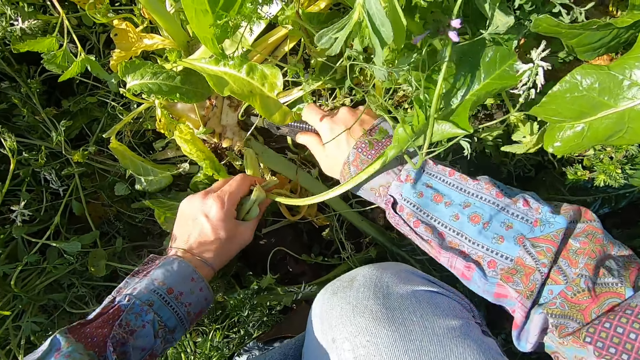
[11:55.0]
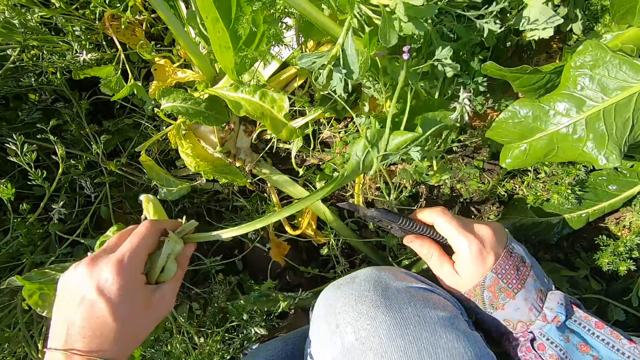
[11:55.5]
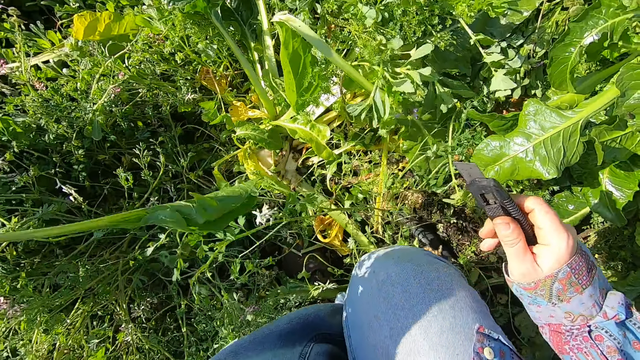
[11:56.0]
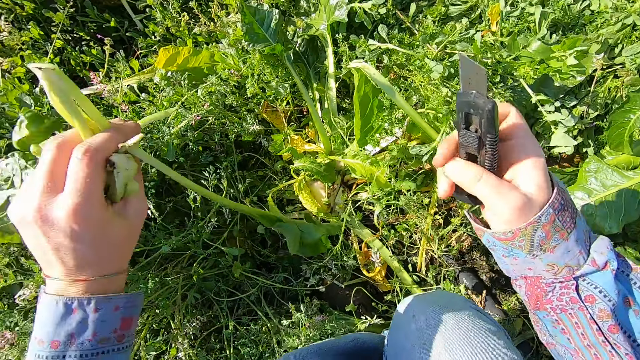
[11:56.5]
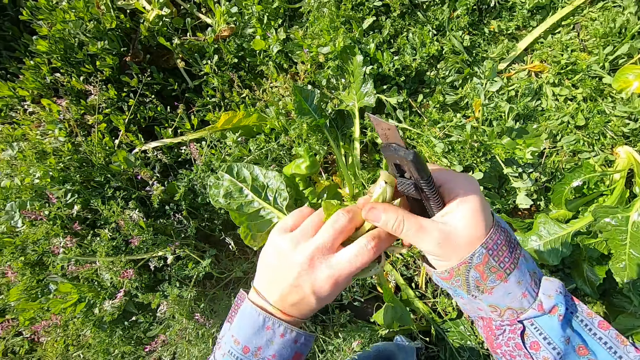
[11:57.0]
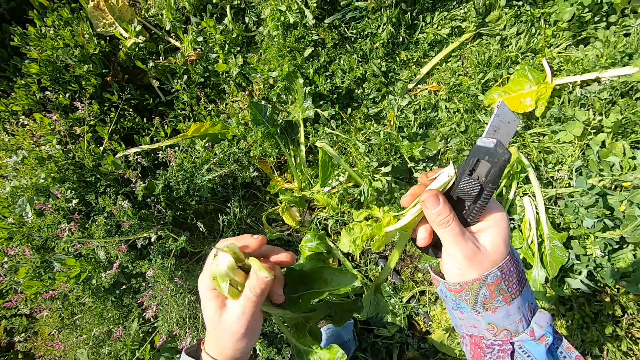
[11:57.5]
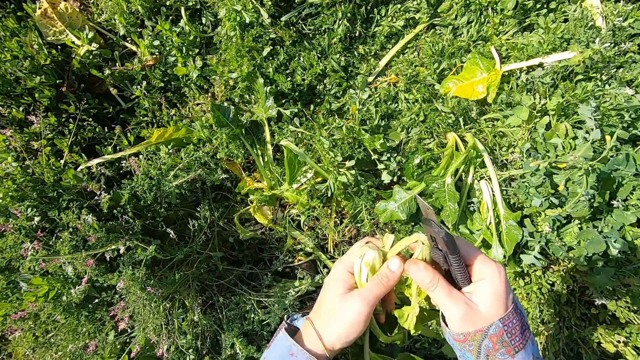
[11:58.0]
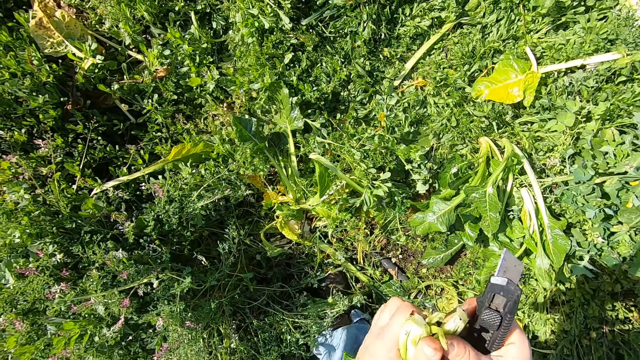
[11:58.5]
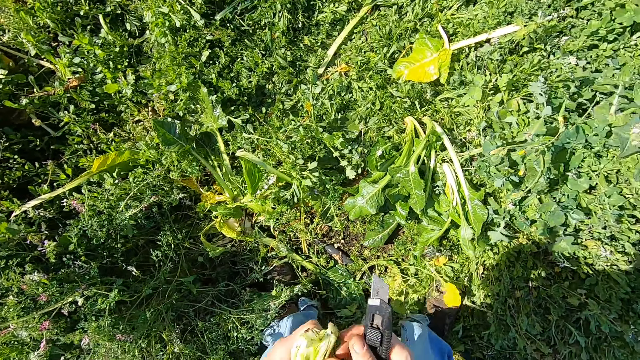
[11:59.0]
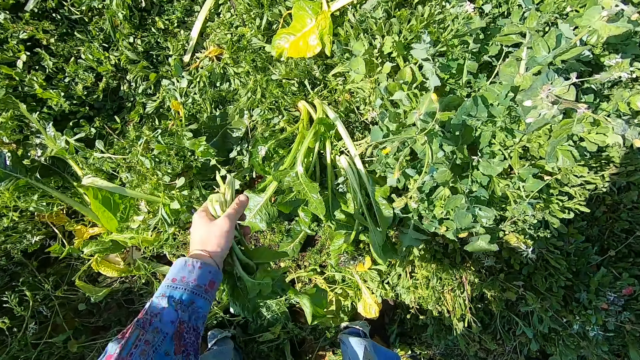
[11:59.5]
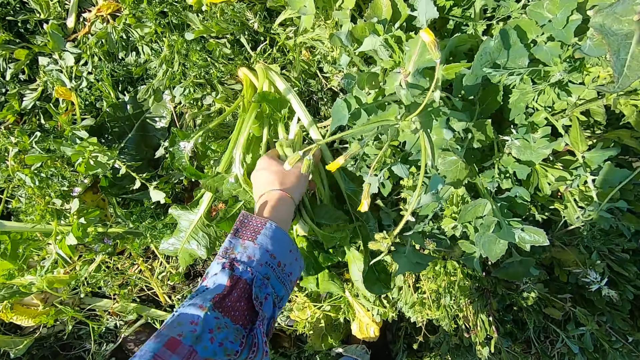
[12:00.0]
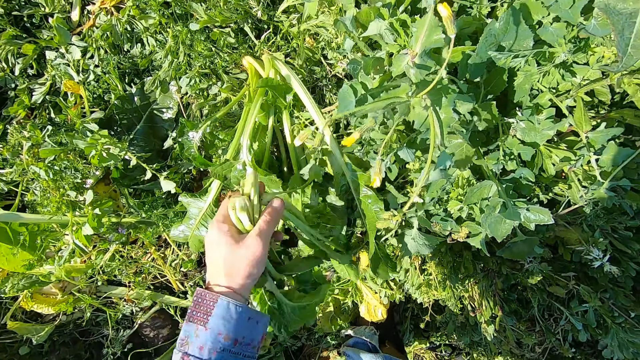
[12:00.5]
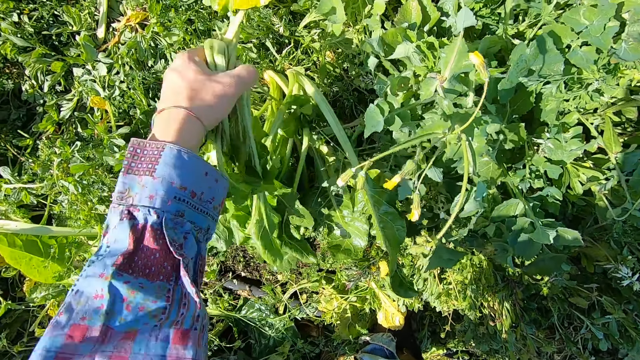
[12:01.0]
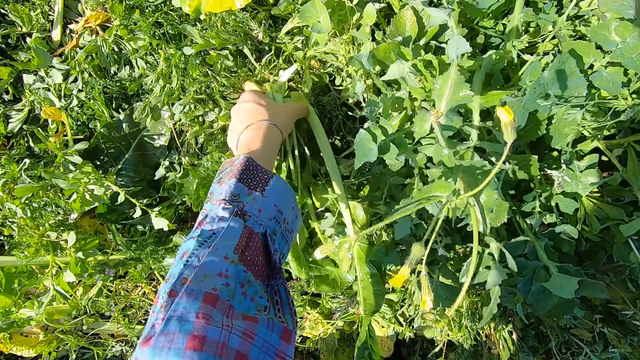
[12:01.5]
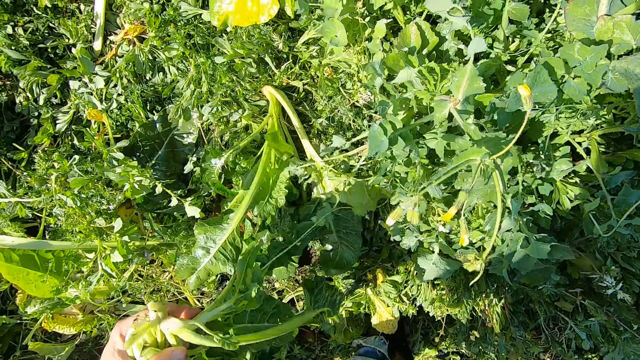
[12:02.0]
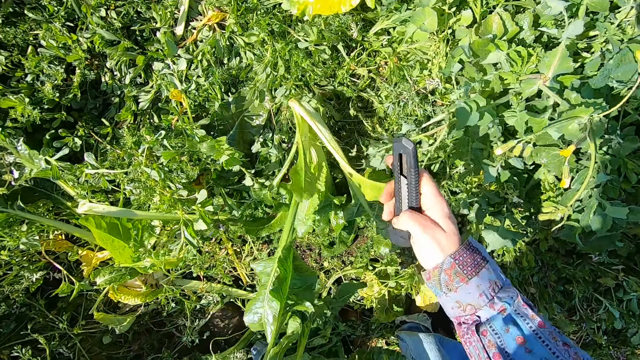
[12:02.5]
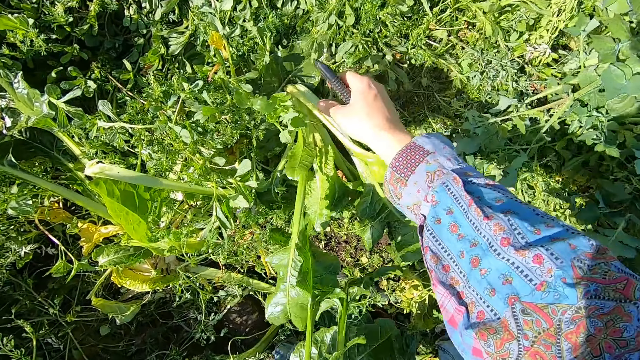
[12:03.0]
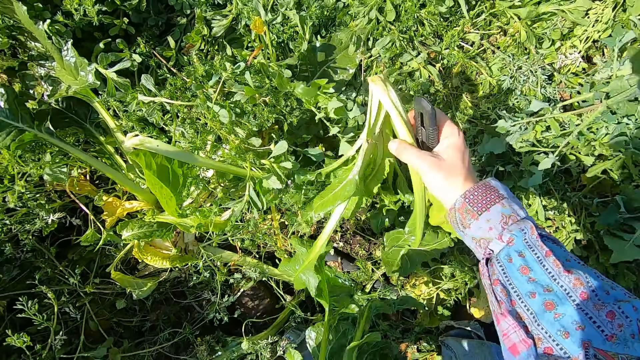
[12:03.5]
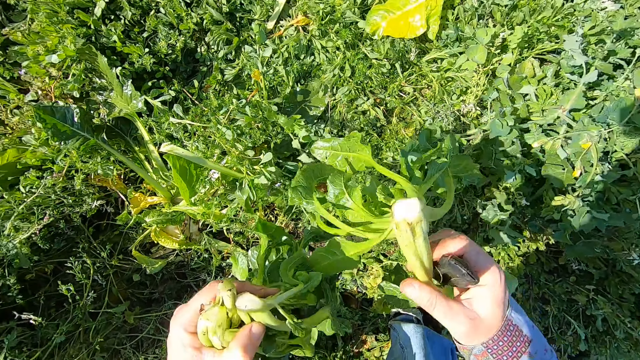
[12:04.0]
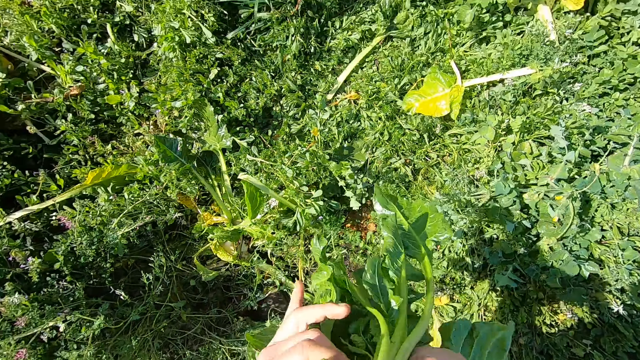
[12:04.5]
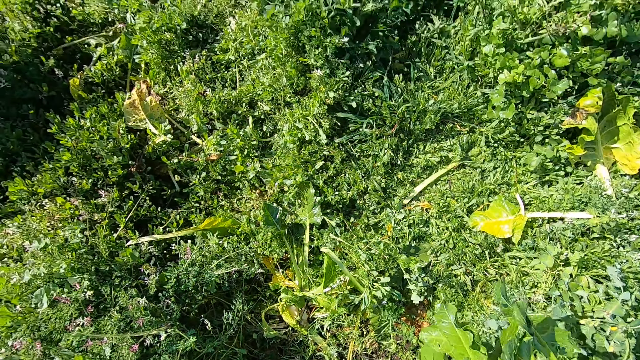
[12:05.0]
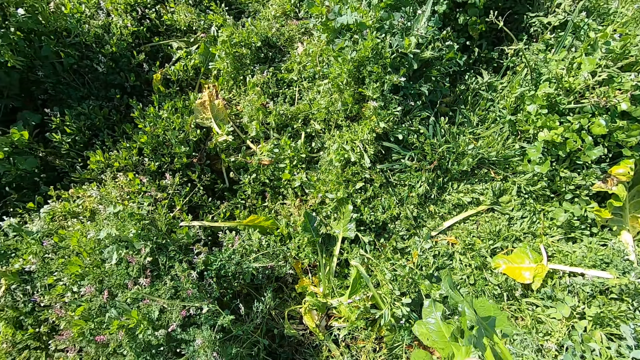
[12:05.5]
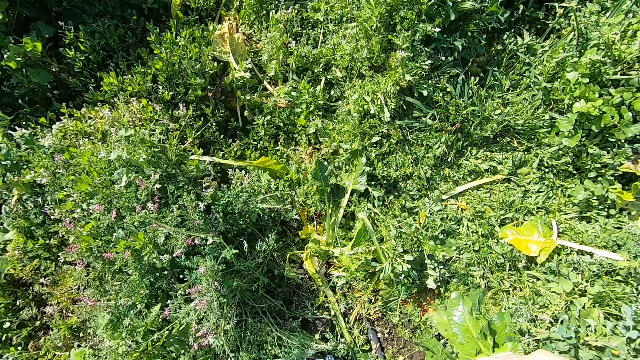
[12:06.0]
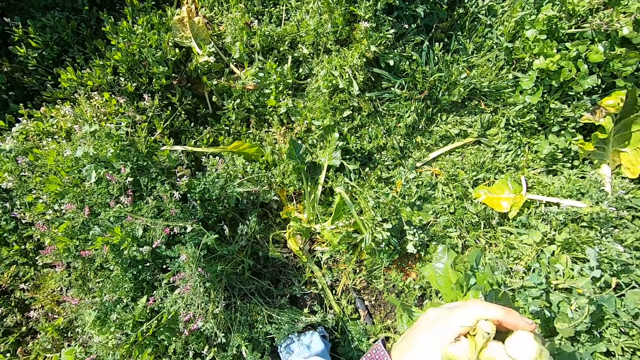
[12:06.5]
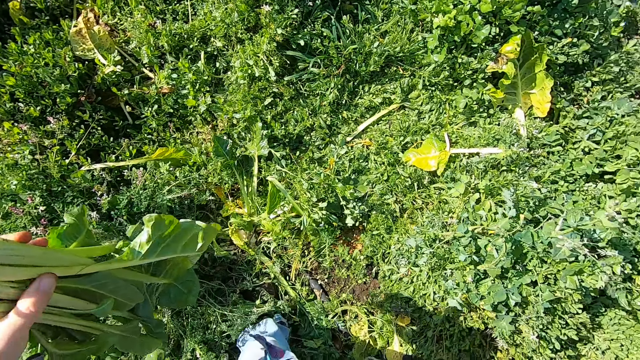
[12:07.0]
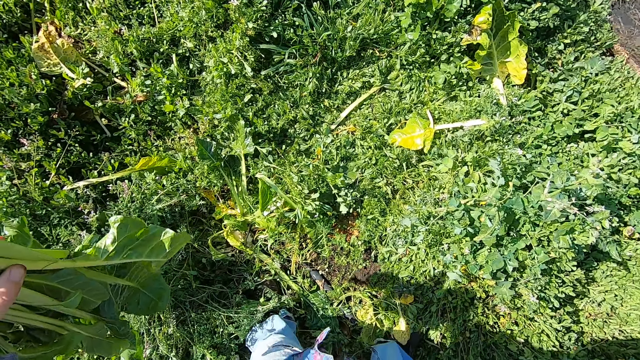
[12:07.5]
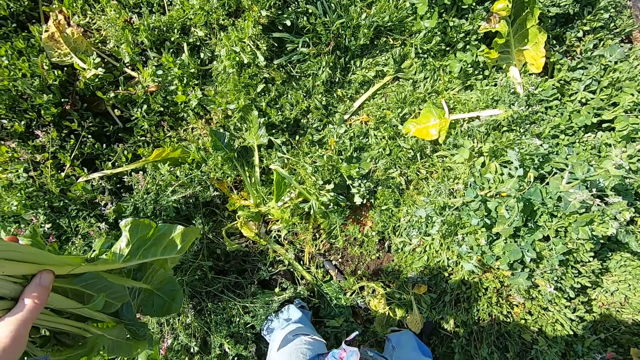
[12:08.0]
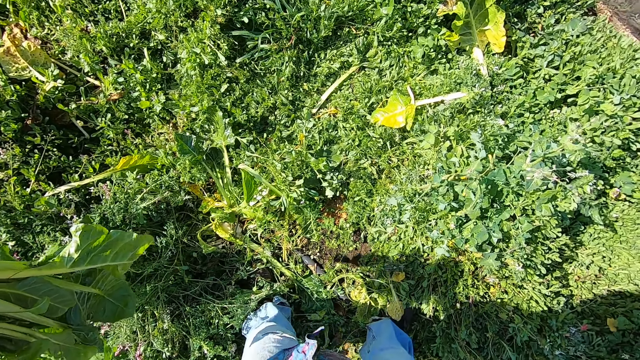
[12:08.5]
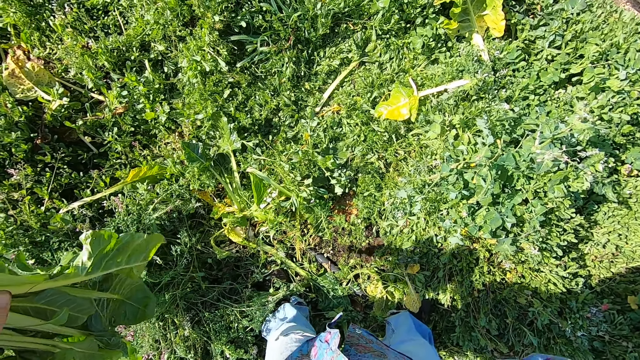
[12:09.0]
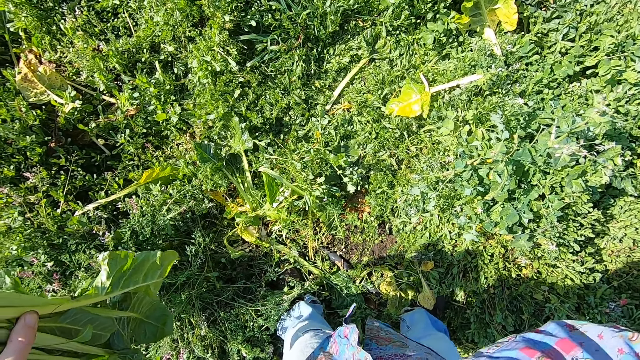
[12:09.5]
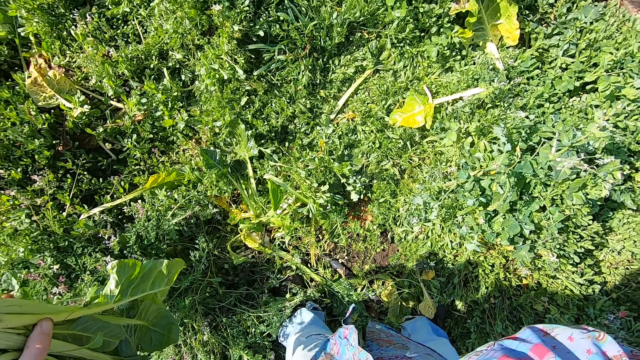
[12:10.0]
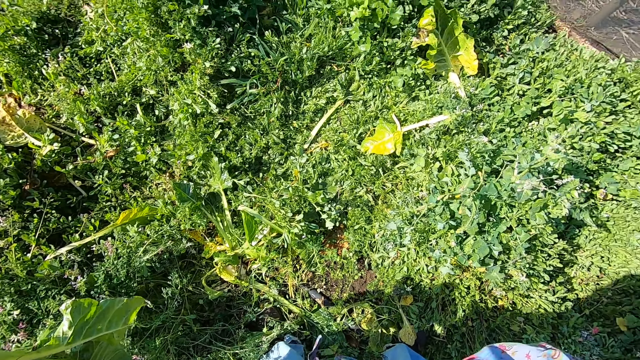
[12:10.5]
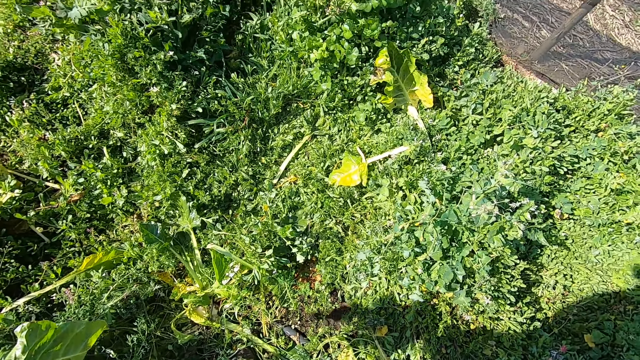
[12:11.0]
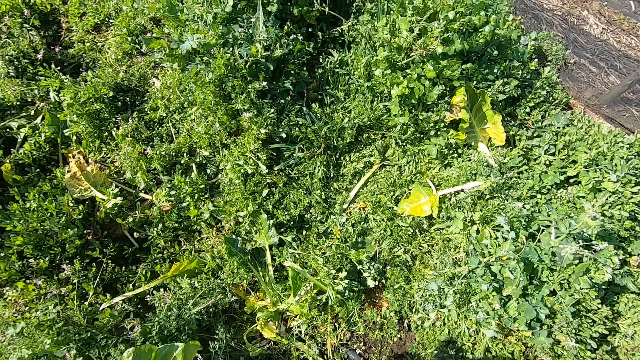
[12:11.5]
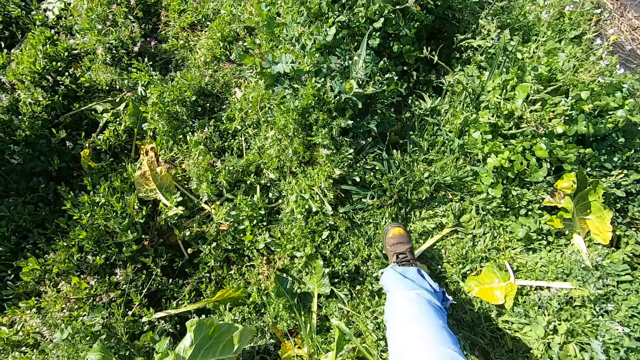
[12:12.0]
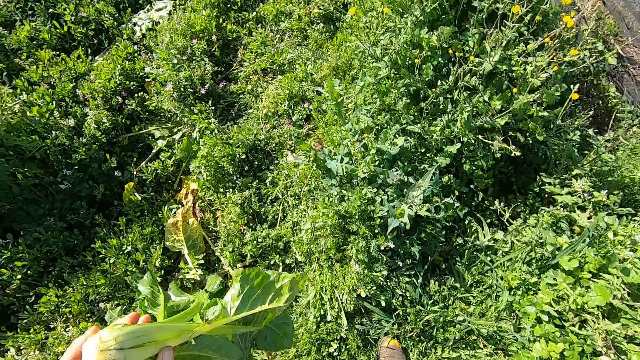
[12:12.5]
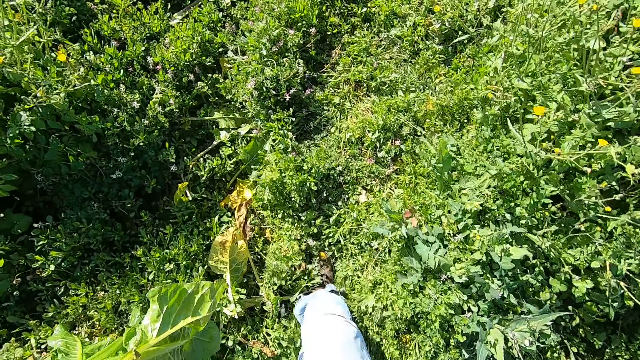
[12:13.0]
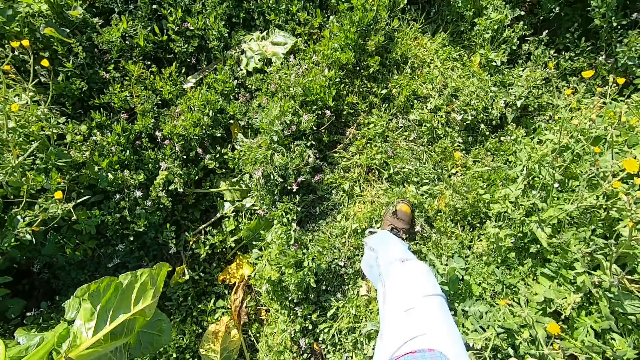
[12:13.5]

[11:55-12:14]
The camera wearer removes the chard with his left hand. He passes the chard to his right hand. He passes the chard back to his left hand. He picks up the chards on other plants with his left hand. He closes the pocket knife. He picks up the chard on other plants with his right hand. He passes the chard to his left hand. He pockets the knife. He walks forward towards a cloth.

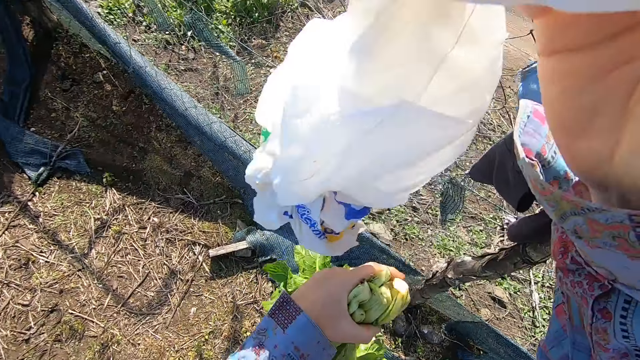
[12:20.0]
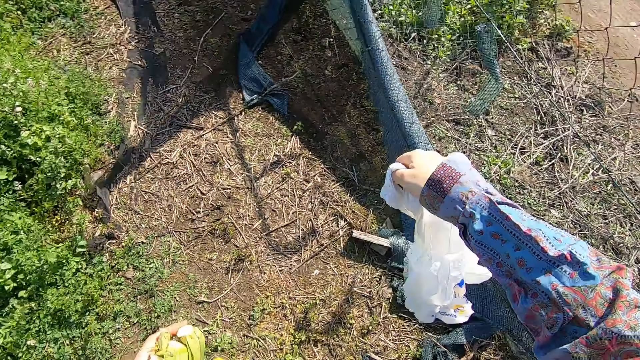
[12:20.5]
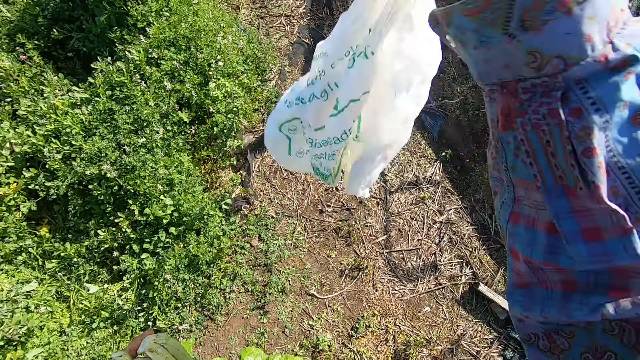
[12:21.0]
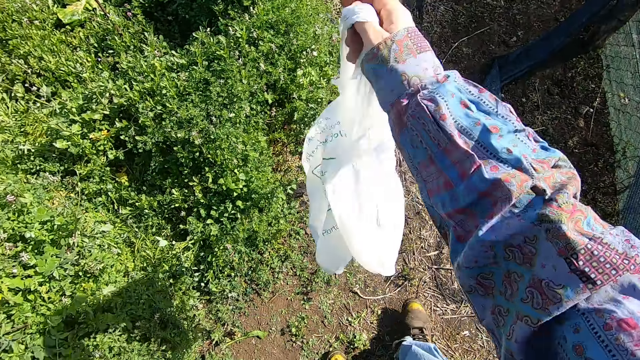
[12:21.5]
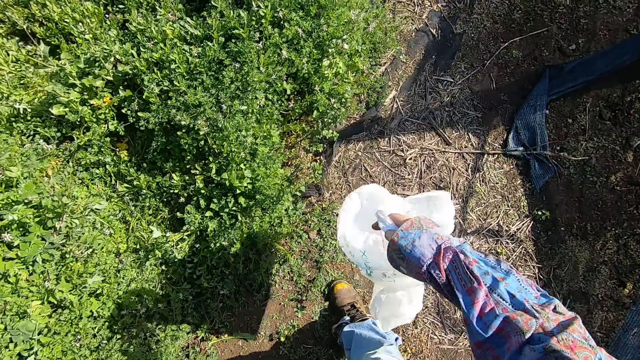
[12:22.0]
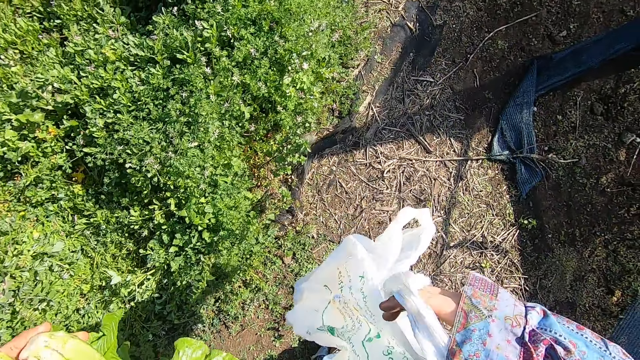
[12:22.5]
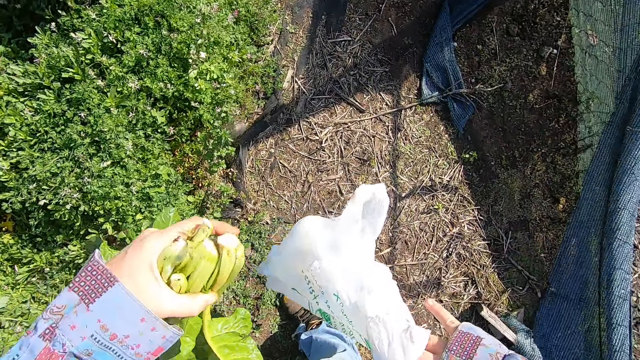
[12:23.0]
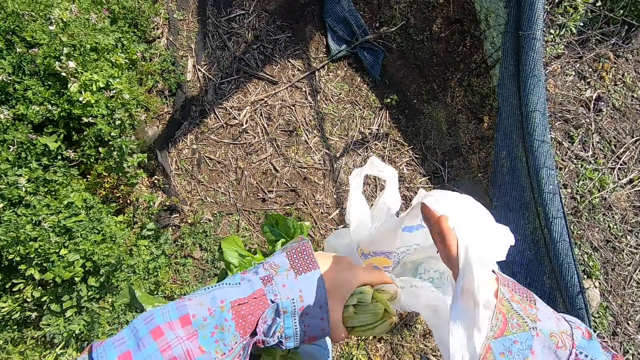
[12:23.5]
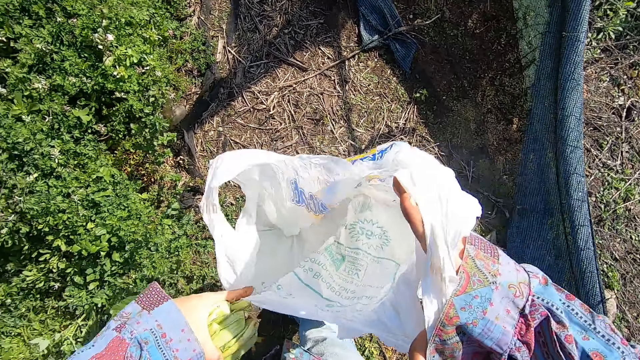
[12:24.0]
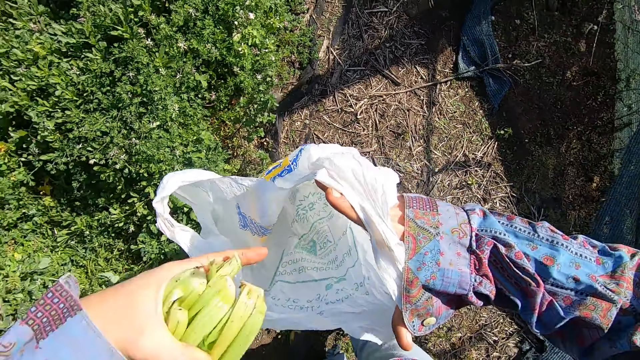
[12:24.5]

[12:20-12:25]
The camera wearer shakes the bag. He unfolds the polythene bag with his right hand. He opens the bag.
